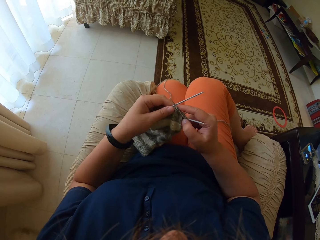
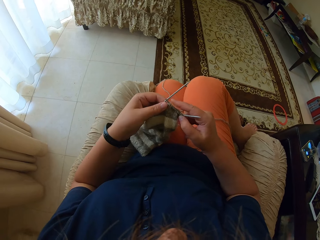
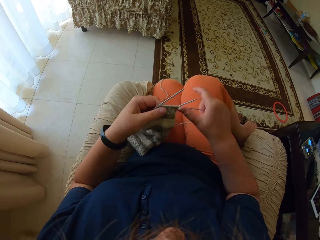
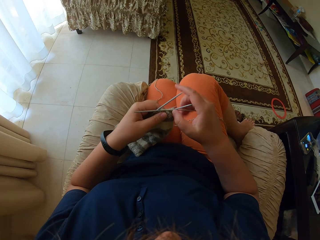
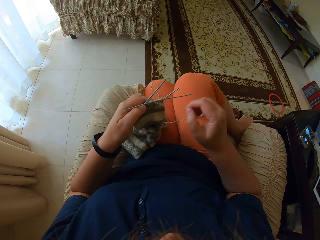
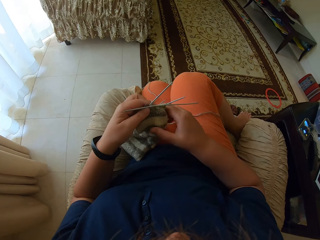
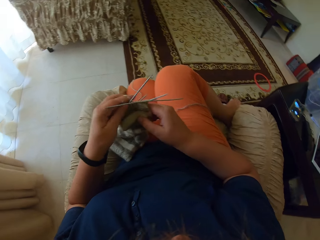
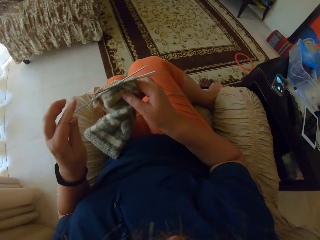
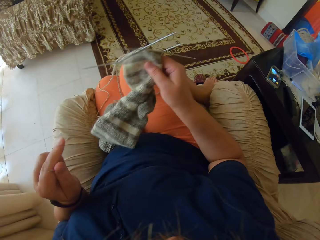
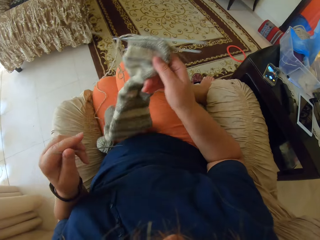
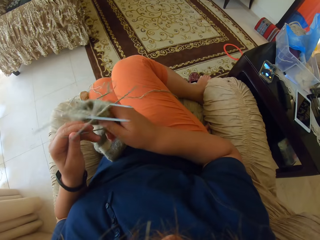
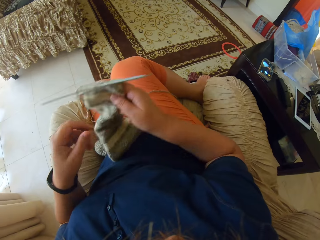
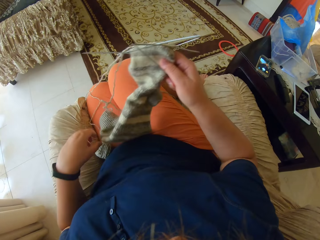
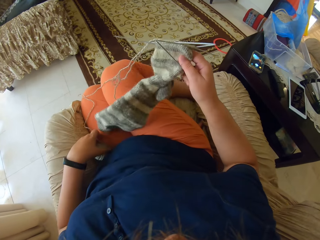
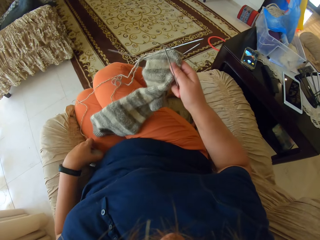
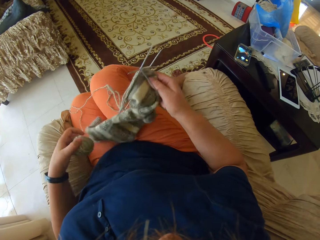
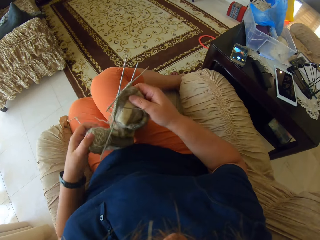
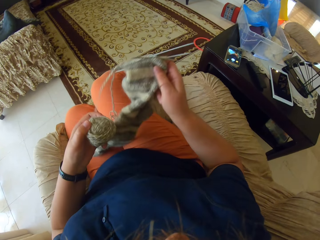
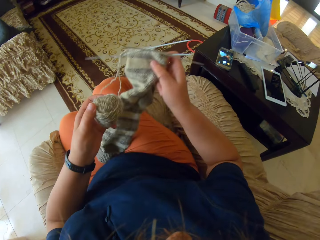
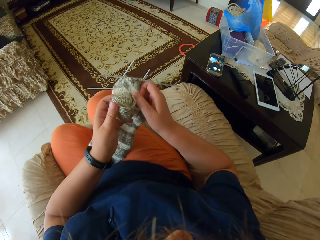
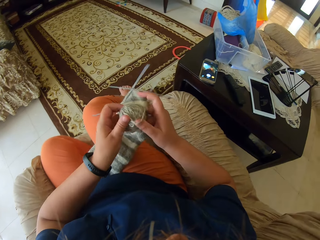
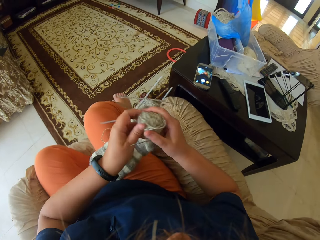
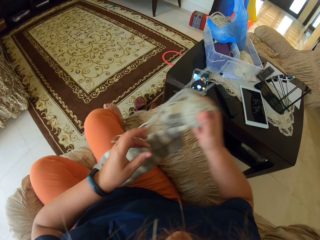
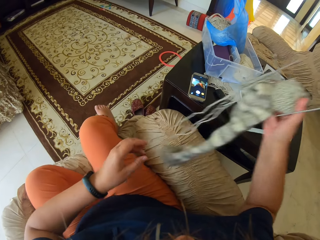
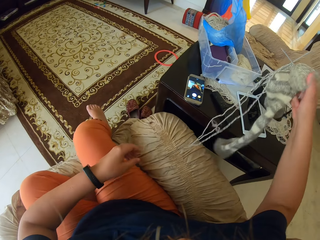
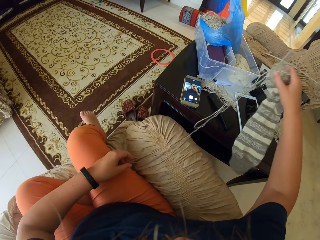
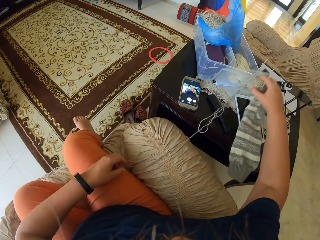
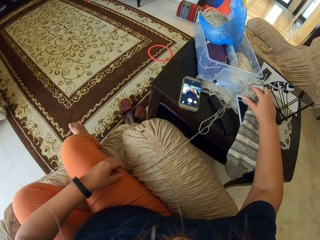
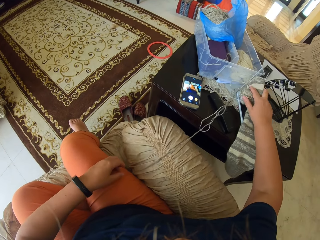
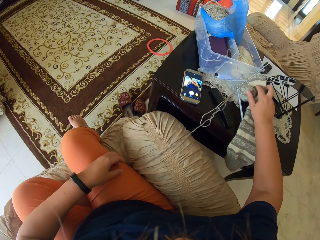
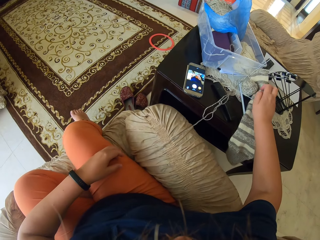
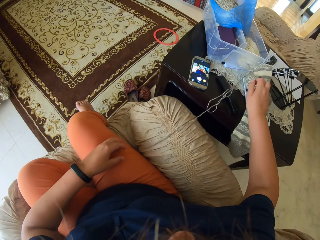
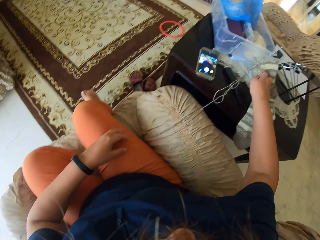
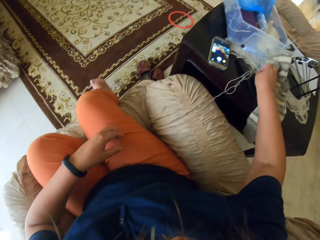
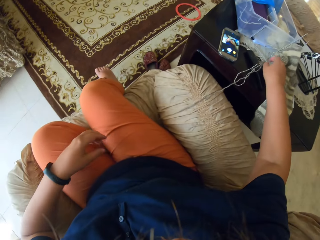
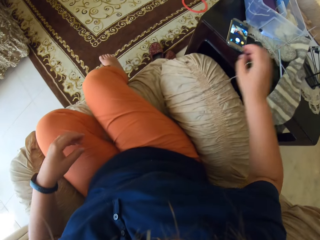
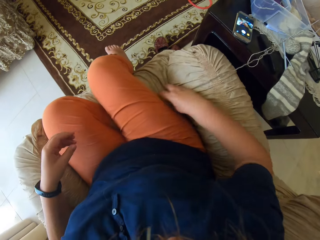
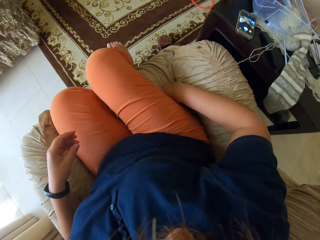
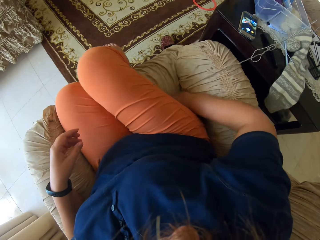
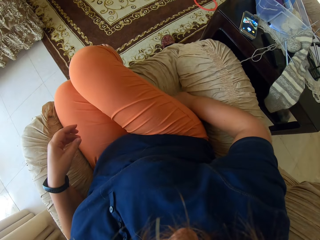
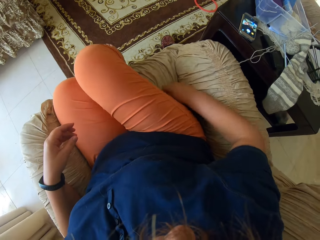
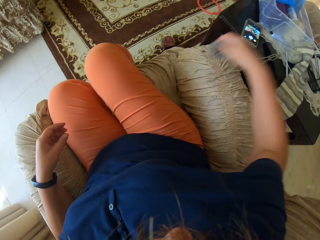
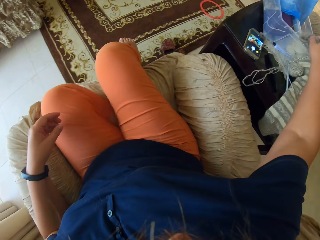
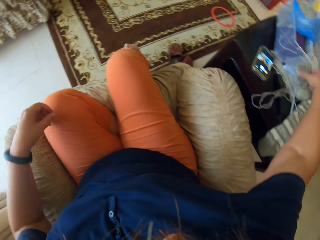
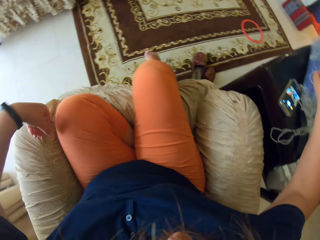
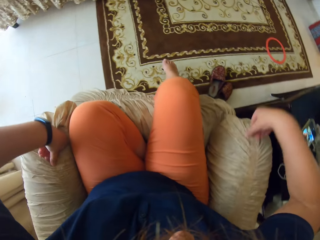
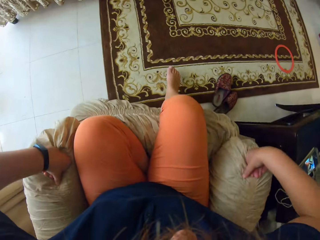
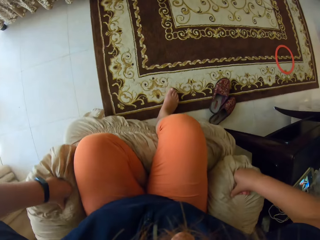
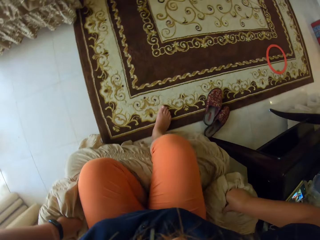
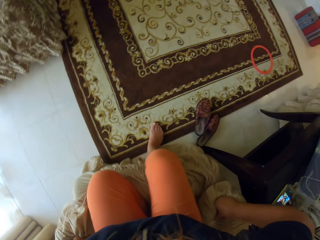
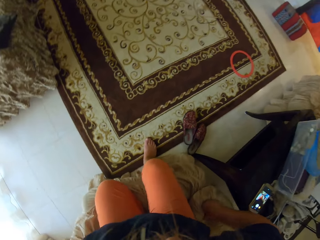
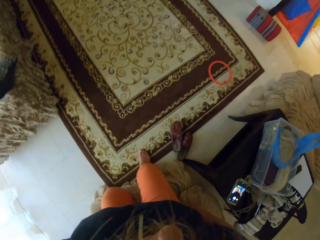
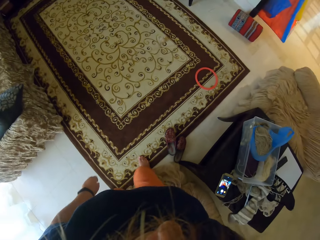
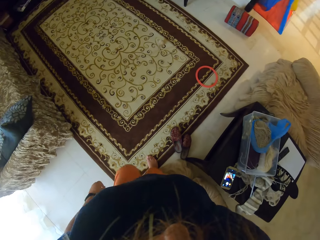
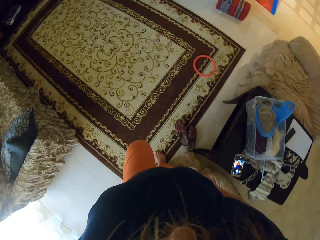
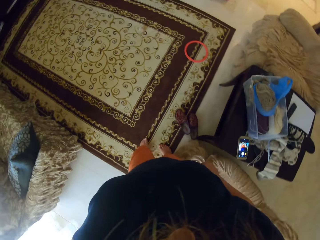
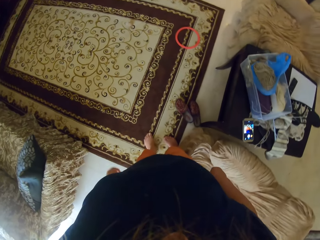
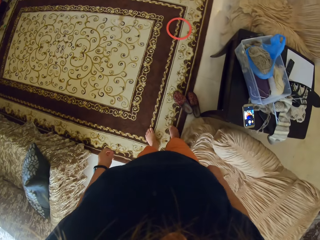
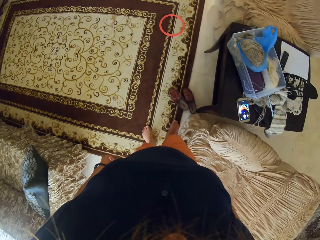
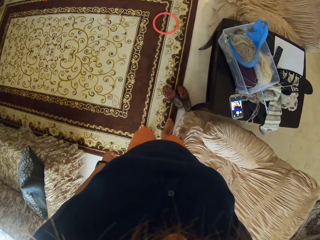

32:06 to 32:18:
The camera wearer lifts the fabric. They pick up a yarn roll. They put the fabric on a table. They put the yarn roll on the table. They put the straight needles on the table. They stand up.

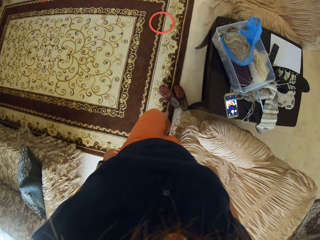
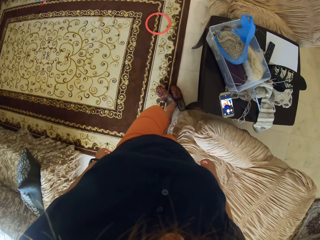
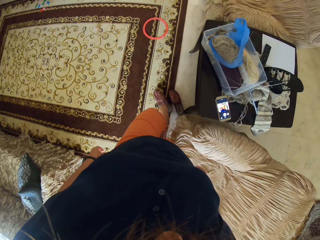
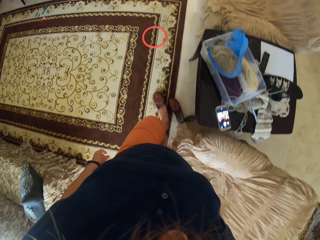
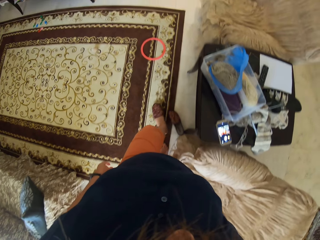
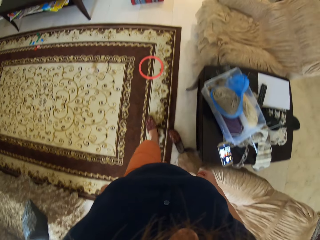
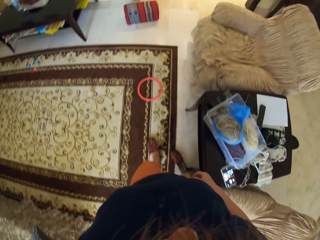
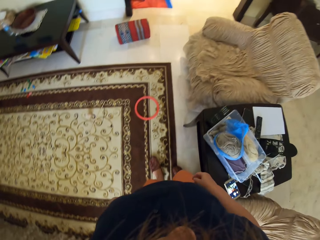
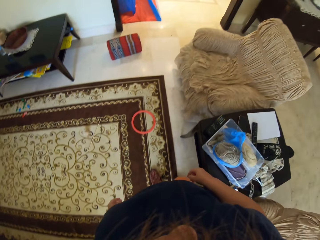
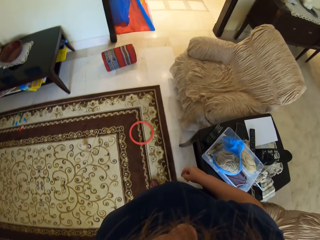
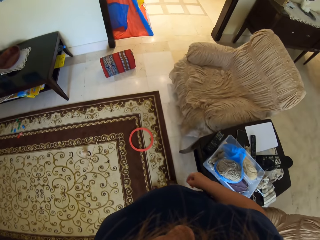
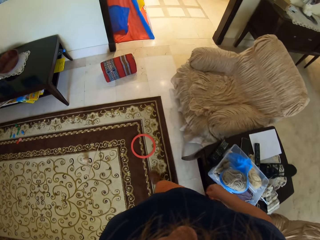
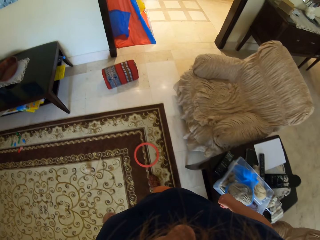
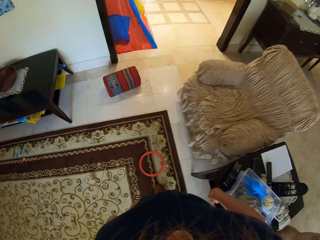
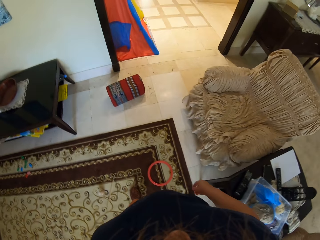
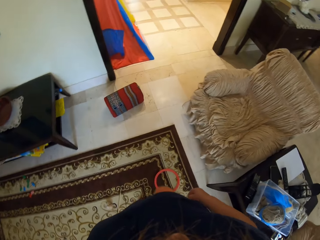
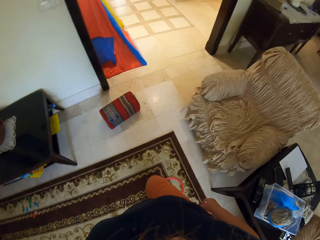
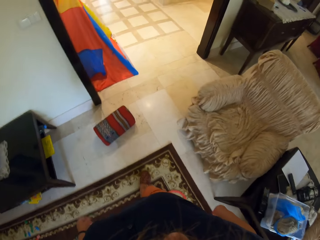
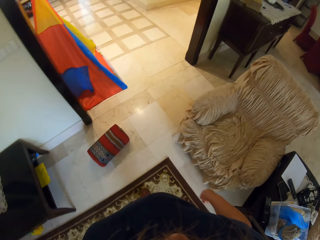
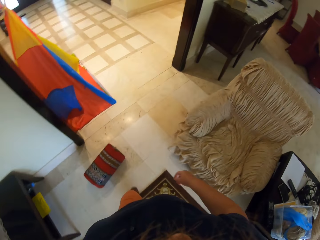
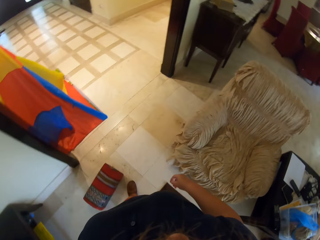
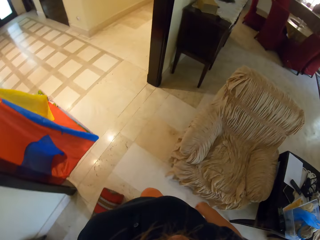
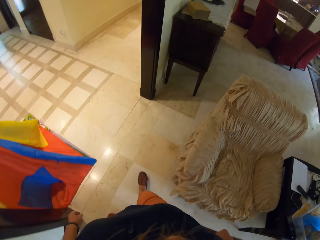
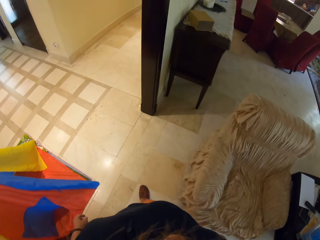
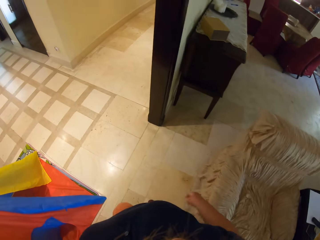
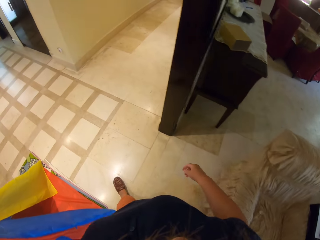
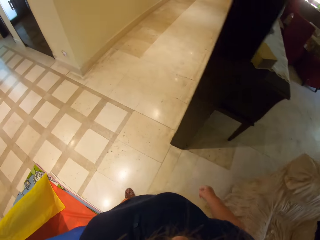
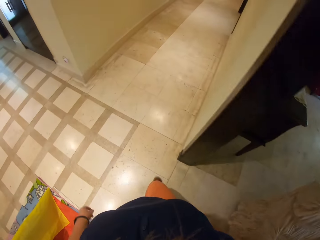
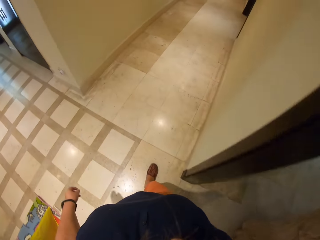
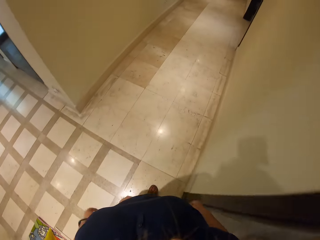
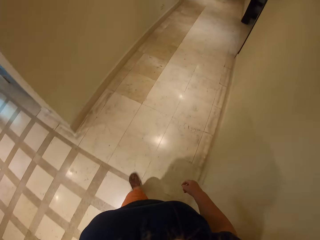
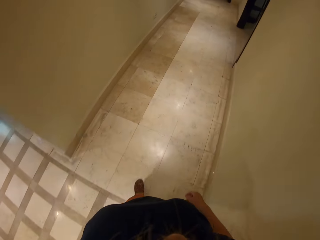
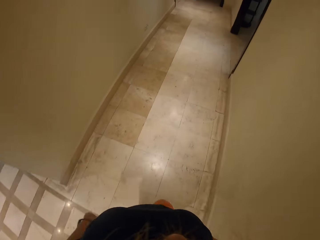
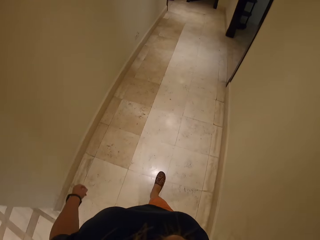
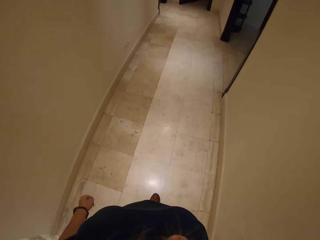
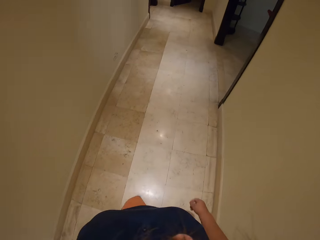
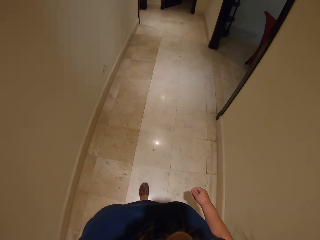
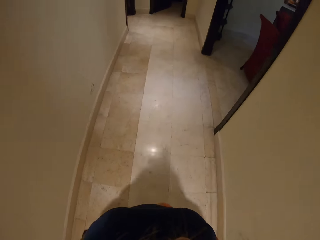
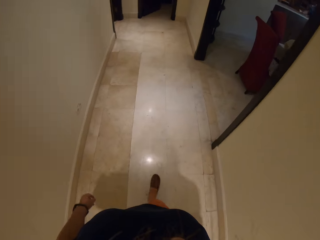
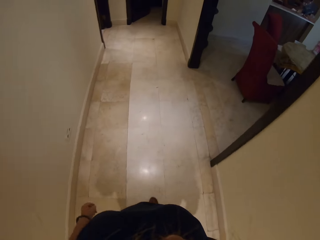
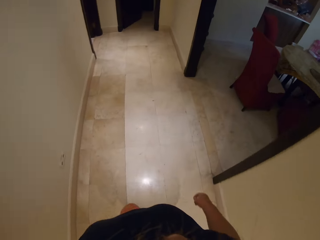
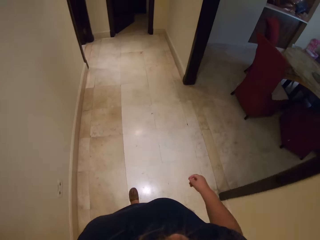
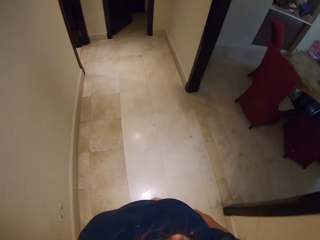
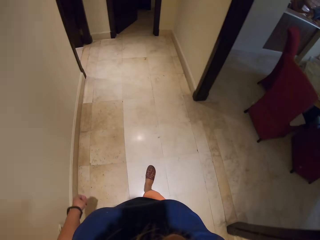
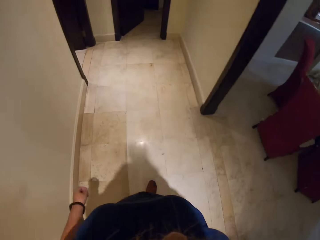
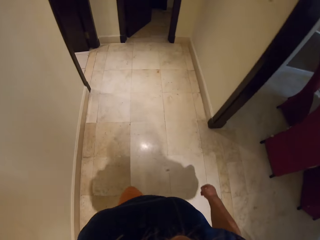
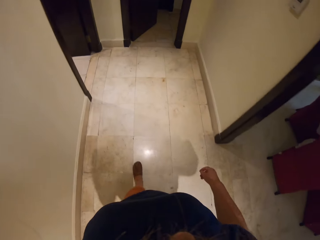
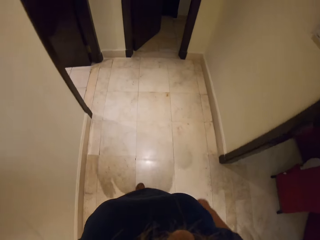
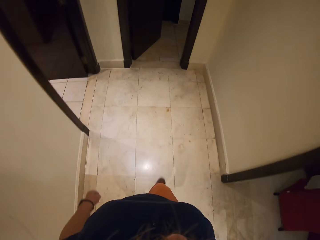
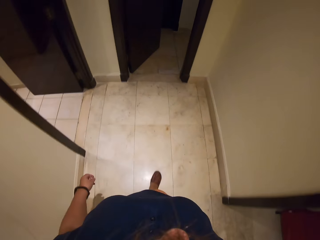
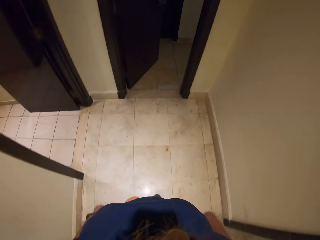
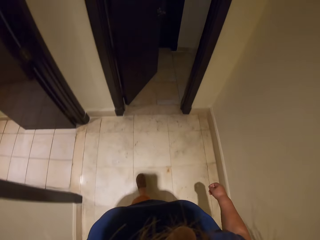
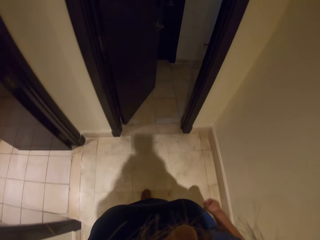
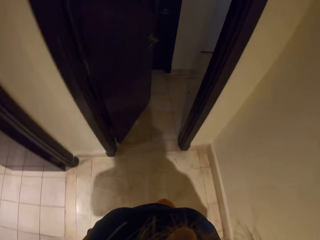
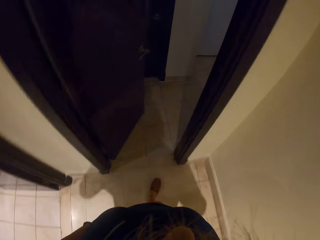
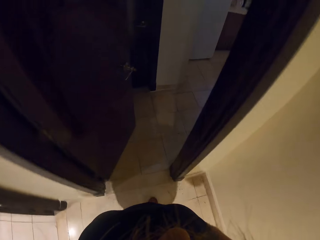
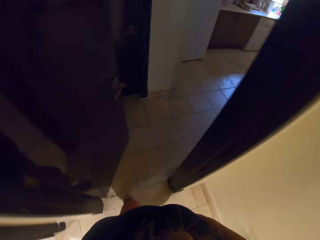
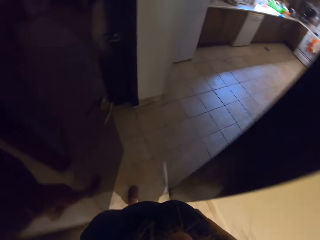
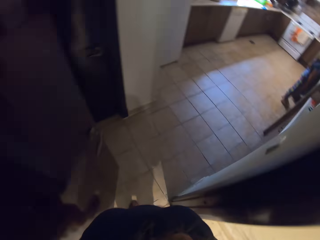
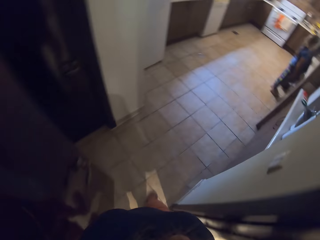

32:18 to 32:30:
The camera wearer puts on shoes. They walk around.
